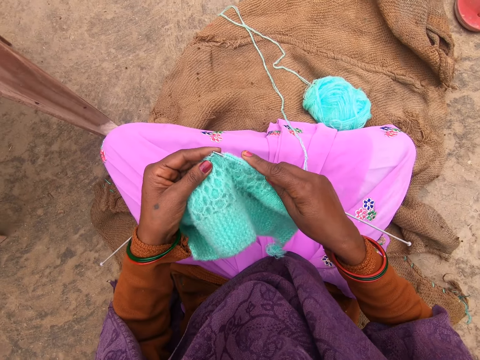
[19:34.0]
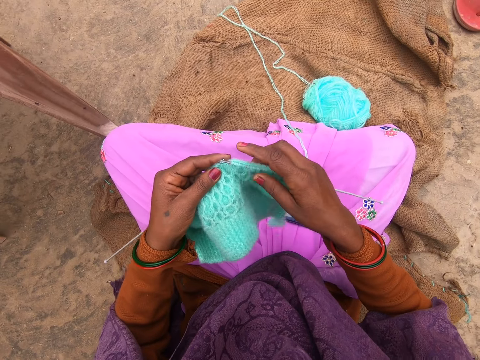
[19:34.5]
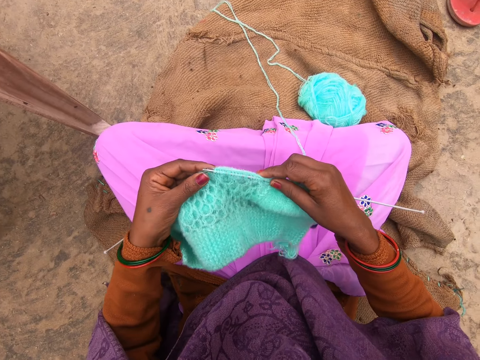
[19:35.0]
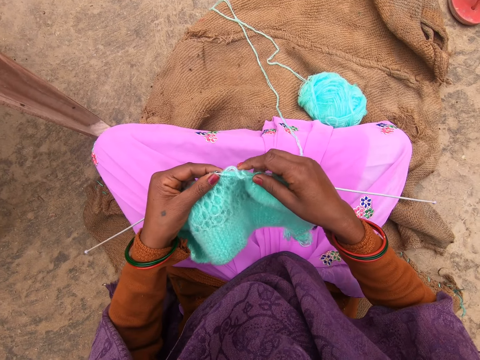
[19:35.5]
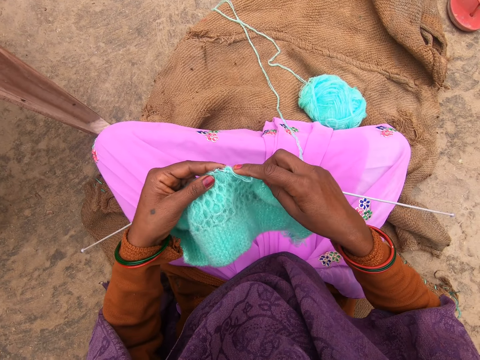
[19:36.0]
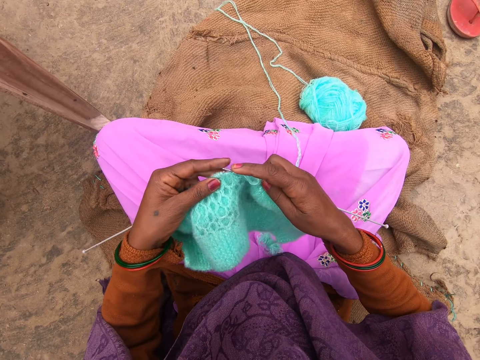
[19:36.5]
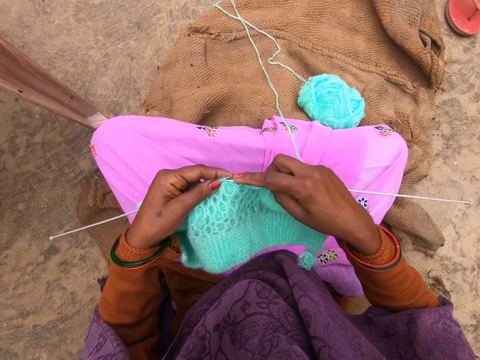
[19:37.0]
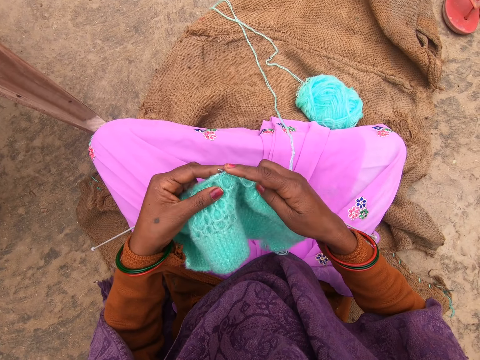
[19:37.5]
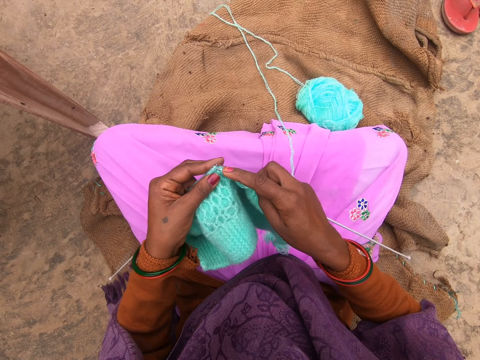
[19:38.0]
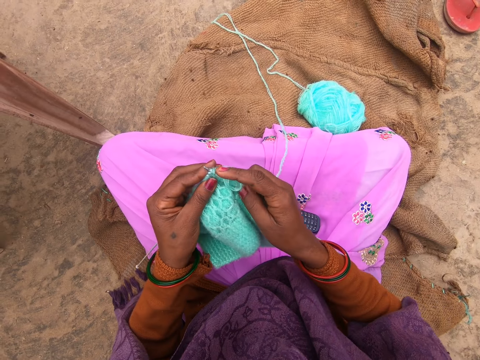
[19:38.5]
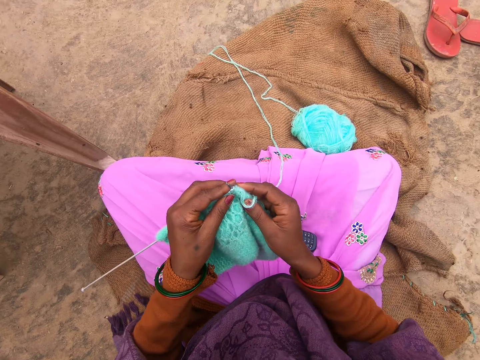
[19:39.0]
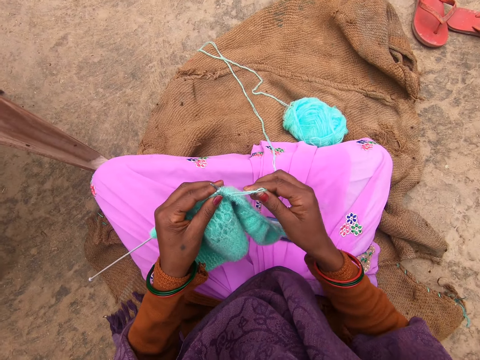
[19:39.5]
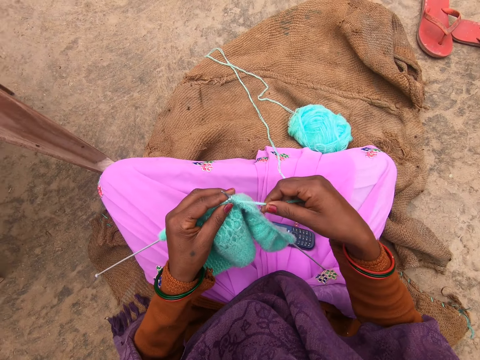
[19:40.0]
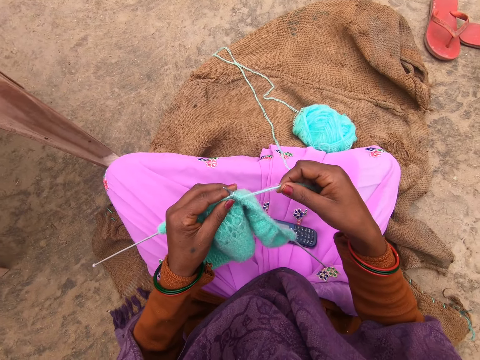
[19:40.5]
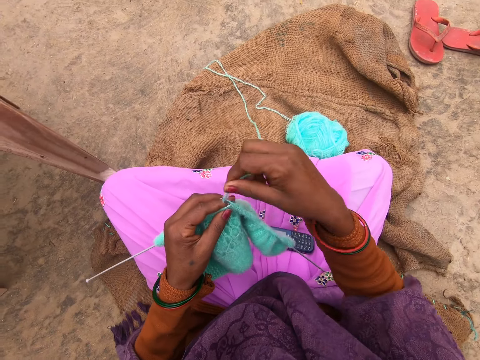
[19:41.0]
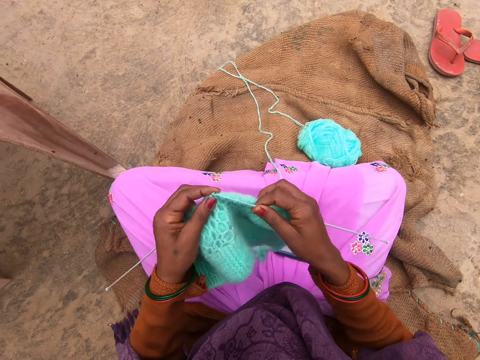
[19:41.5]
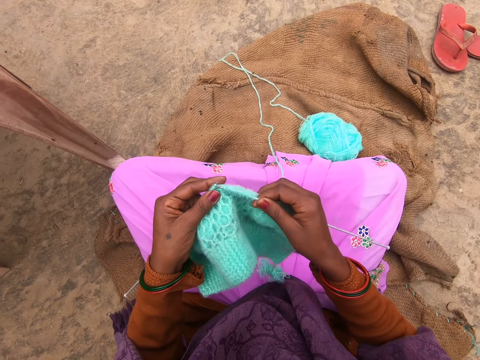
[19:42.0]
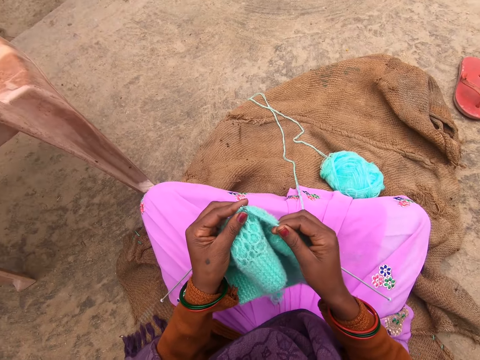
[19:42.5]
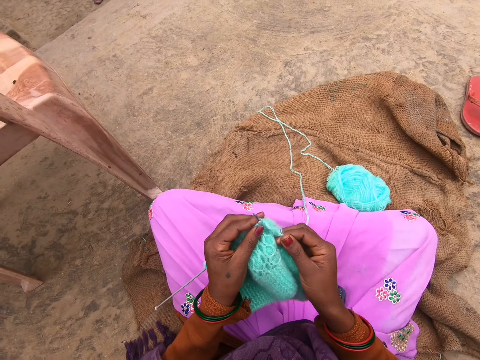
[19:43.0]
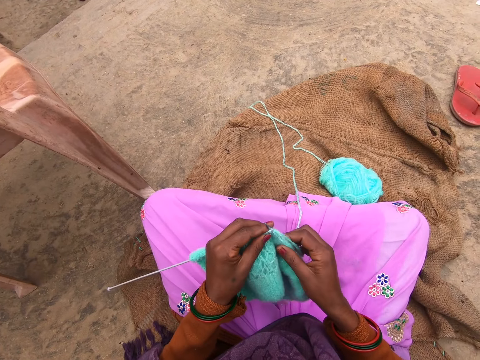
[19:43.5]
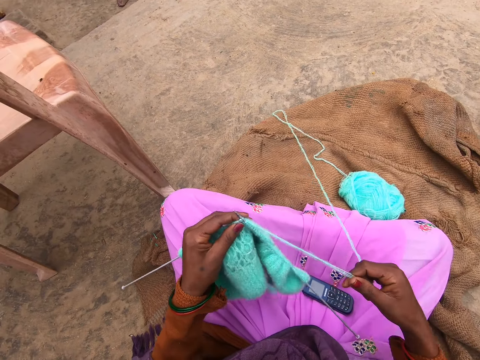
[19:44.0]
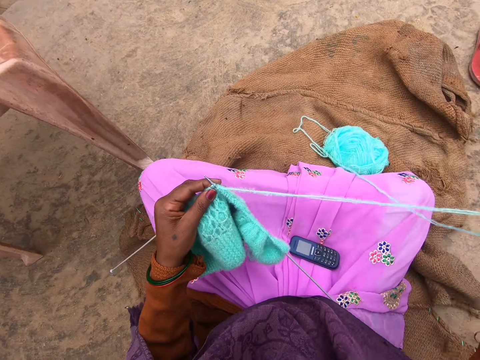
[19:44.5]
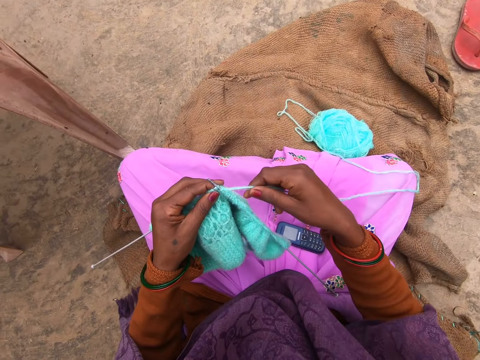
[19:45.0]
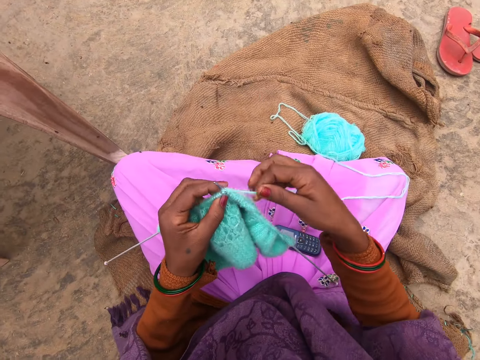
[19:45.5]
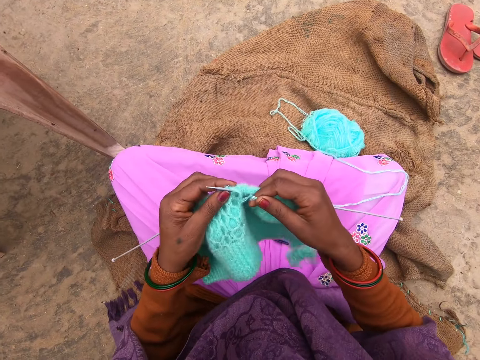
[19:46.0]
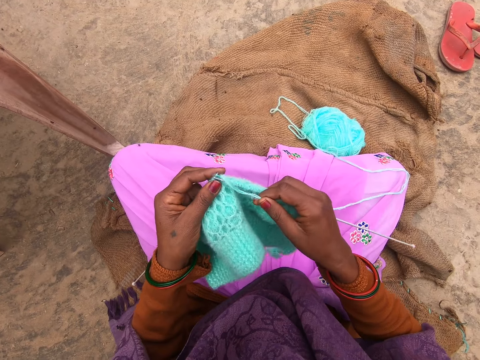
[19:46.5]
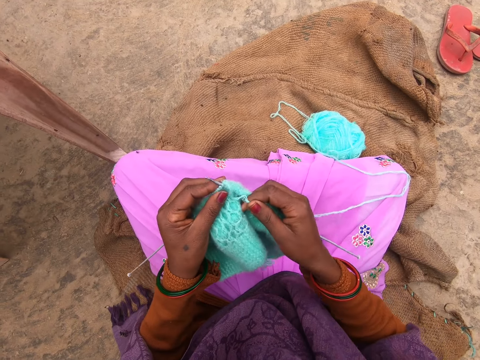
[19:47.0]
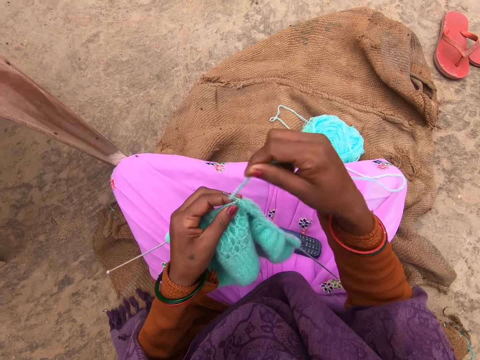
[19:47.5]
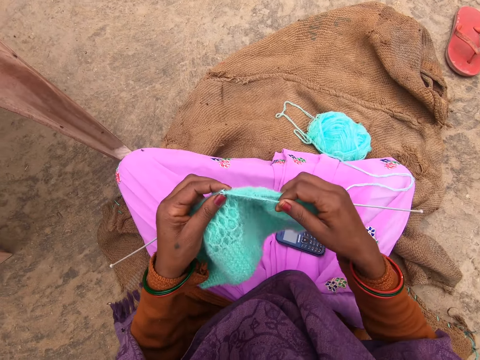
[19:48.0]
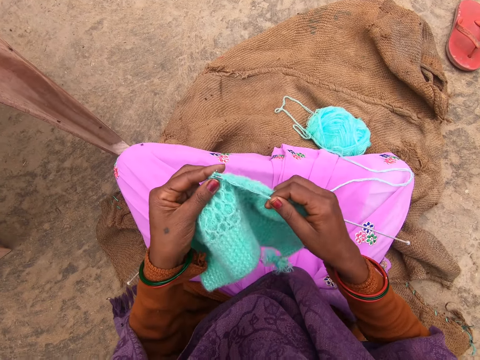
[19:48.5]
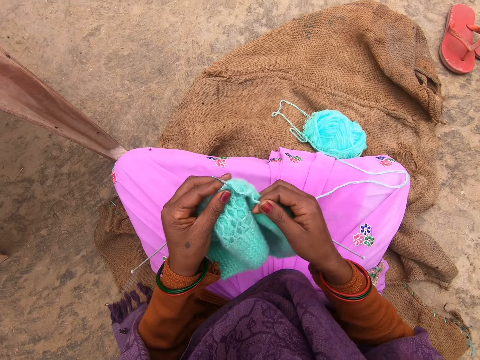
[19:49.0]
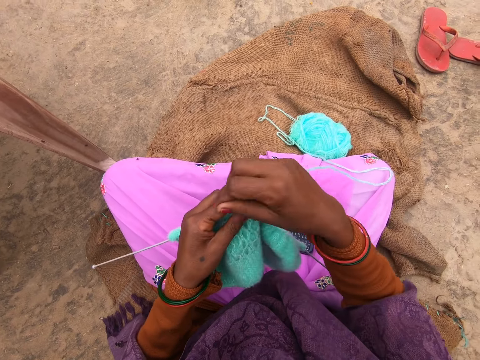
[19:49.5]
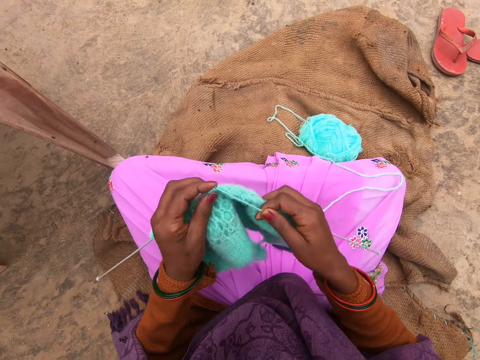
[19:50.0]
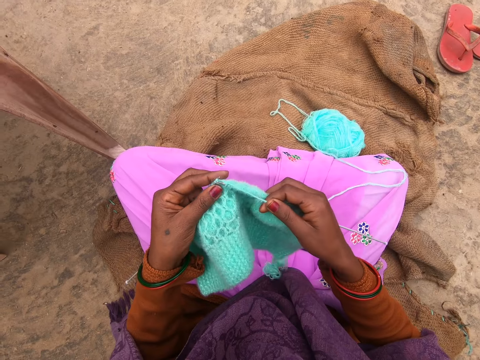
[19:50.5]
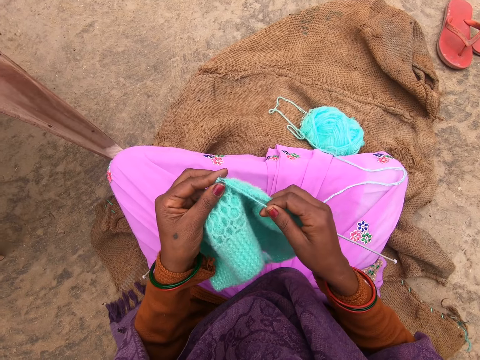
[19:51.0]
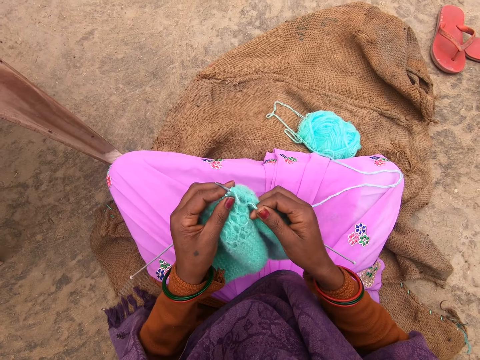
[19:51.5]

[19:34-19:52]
The camera wearer knits a fabric using knitting needles. They adjust a yarn on a knitting needle. They knit the fabric using the knitting needles. They adjust the yarn using the right hand. They adjust the yarn on the knitting needle. They knit the fabric using the knitting needles. They adjust the yarn on the knitting needle. They knit the fabric using the knitting needles. They adjust the yarn on the knitting needle. They knit the fabric using the knitting needles.

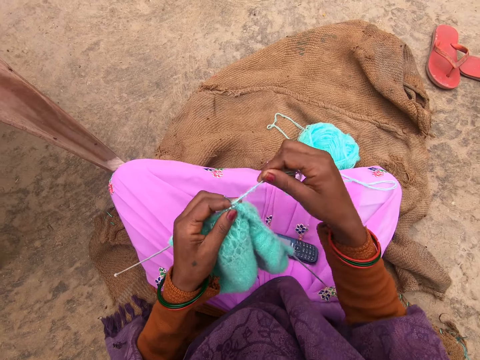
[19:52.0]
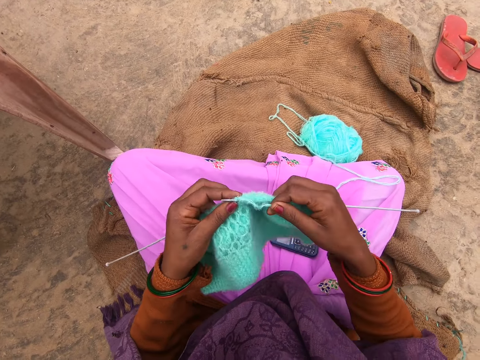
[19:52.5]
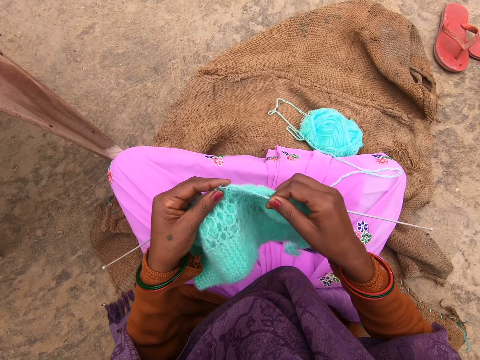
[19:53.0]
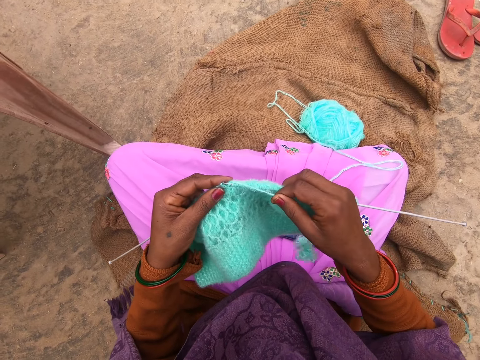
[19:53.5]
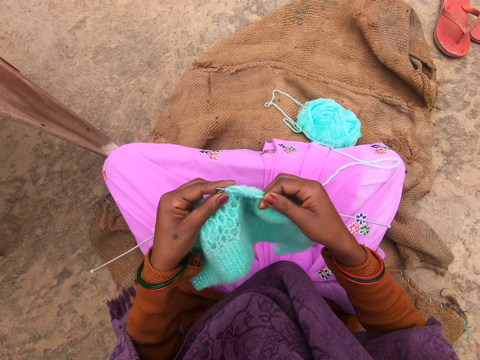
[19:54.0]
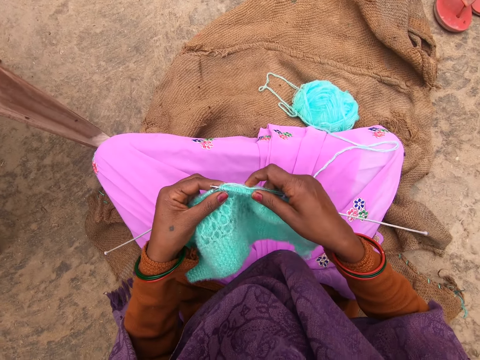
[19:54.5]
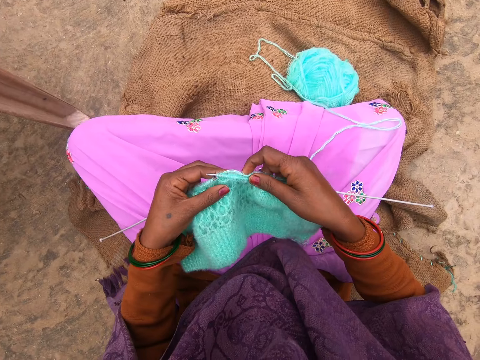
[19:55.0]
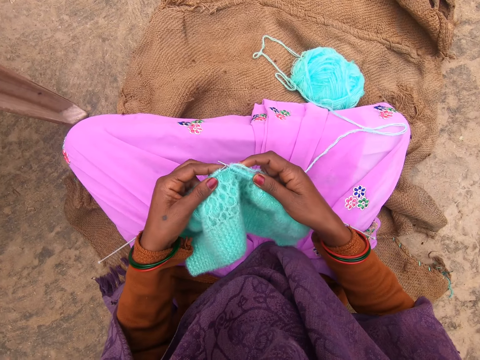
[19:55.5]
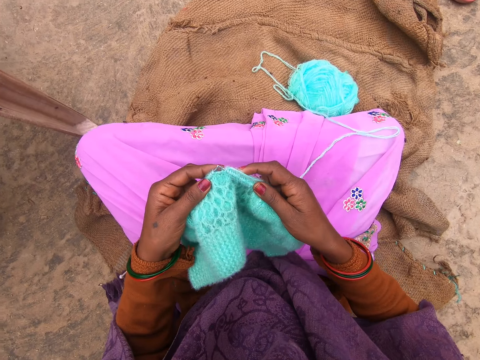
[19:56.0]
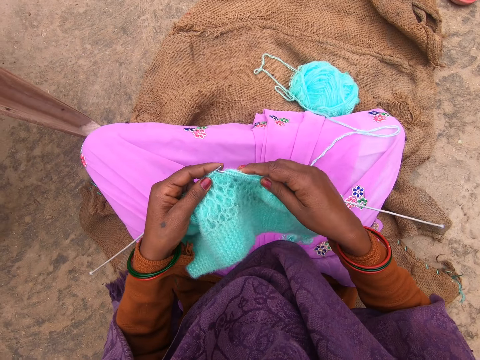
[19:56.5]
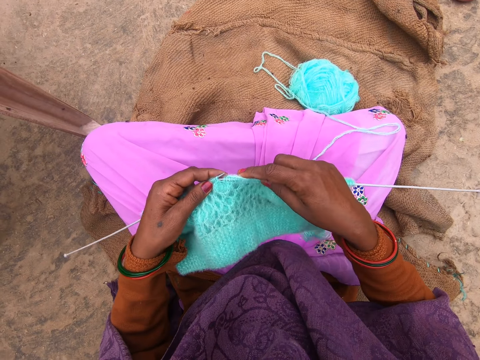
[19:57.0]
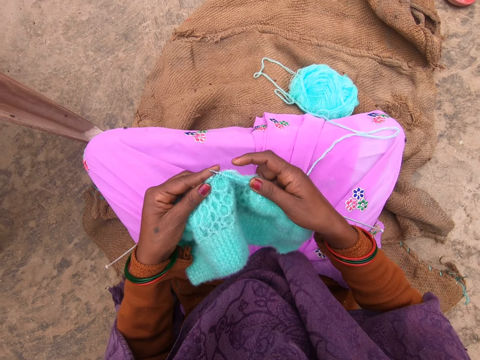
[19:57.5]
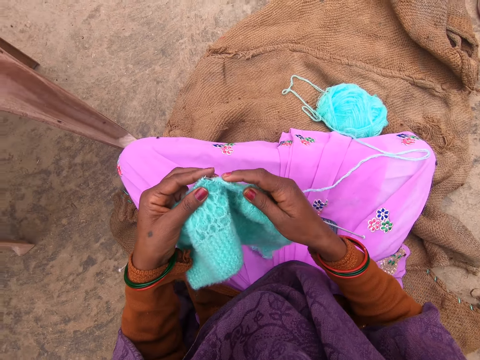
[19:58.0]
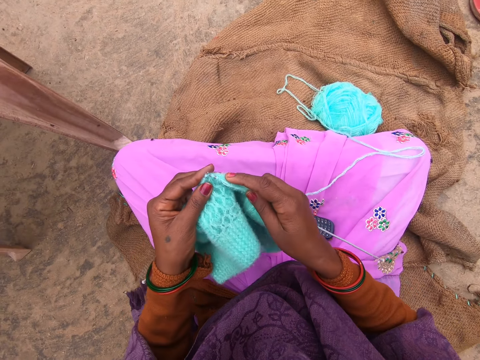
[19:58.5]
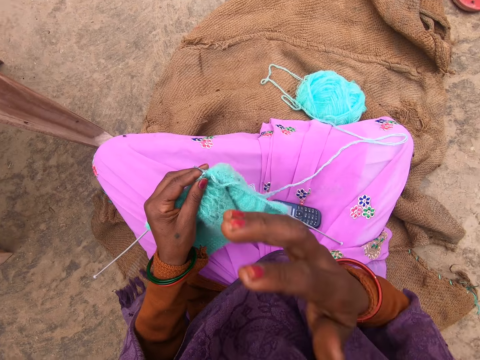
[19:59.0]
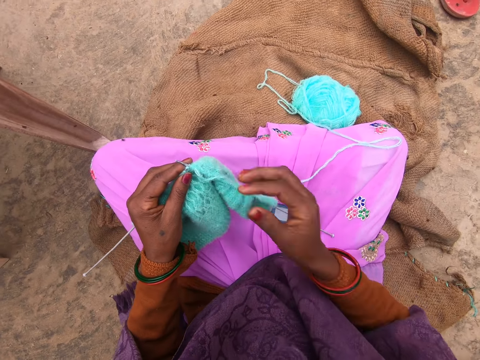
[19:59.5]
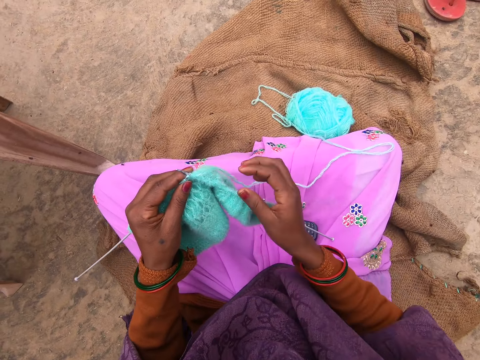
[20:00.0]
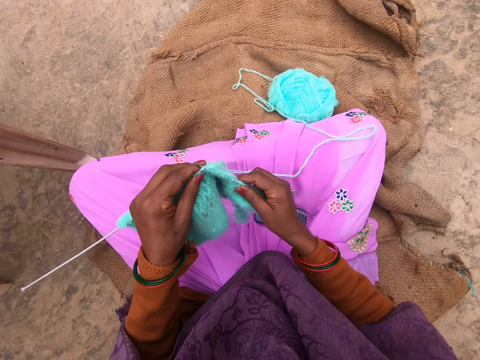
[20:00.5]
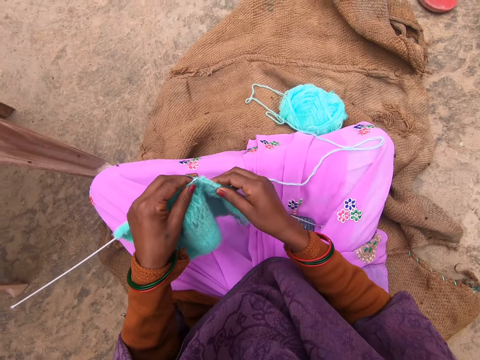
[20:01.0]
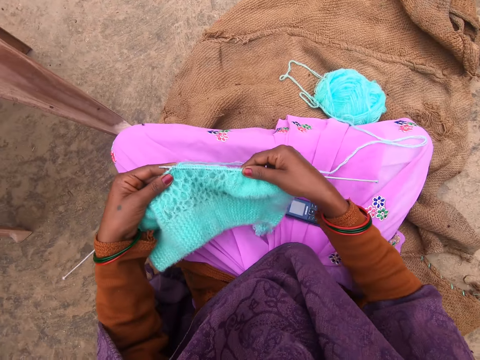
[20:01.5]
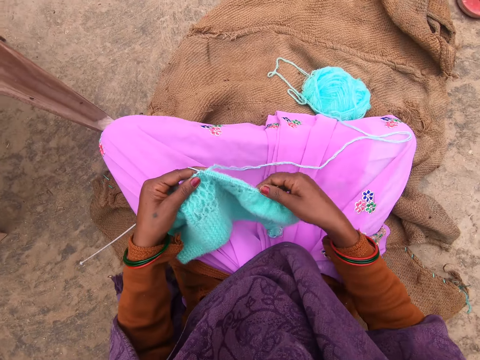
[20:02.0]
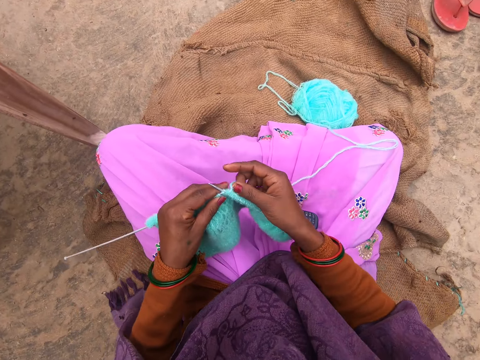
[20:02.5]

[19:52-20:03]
The camera wearer adjusts a yarn on a knitting needle. They knit a fabric using knitting needles. They lift the right hand. They drop the right hand. They adjust the yarn on the knitting needle. They adjust the fabric.
